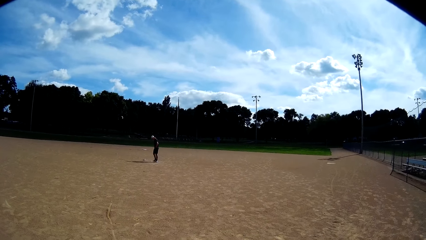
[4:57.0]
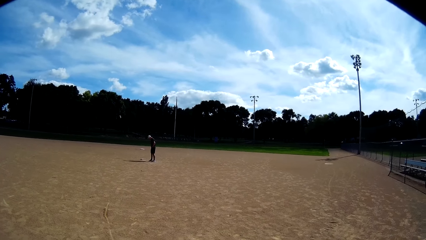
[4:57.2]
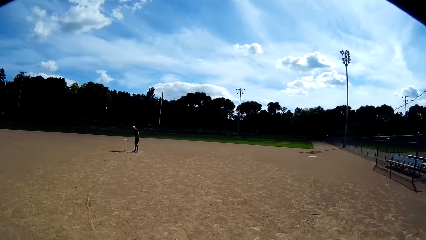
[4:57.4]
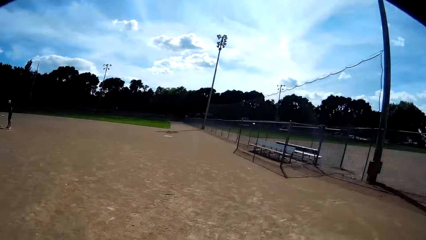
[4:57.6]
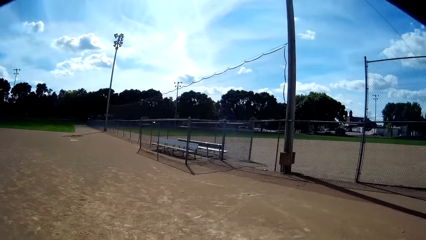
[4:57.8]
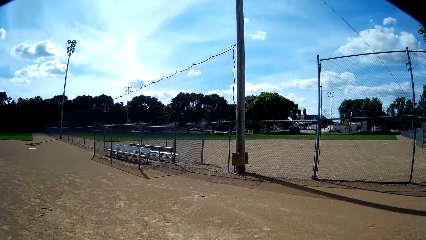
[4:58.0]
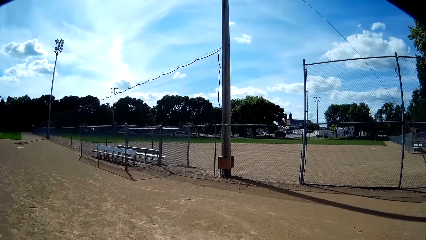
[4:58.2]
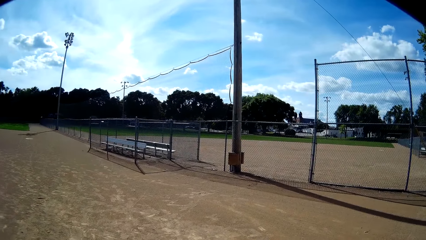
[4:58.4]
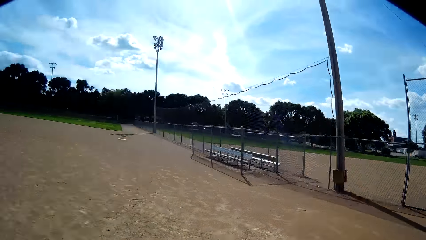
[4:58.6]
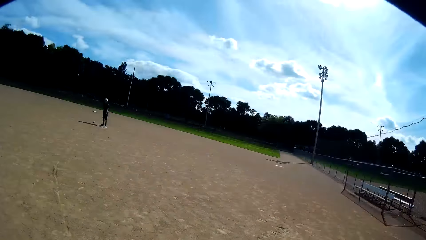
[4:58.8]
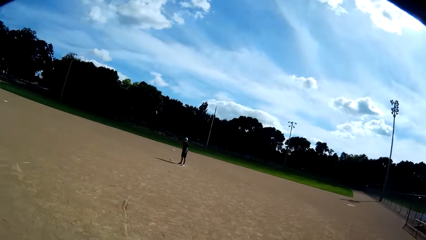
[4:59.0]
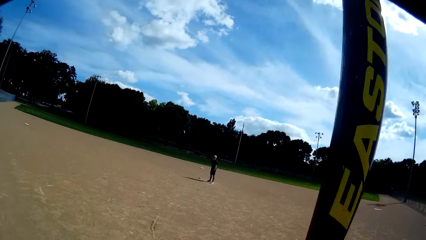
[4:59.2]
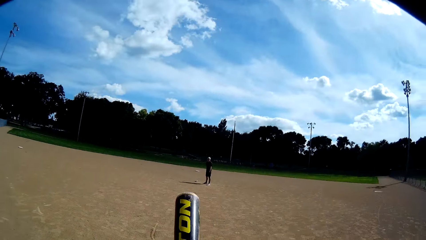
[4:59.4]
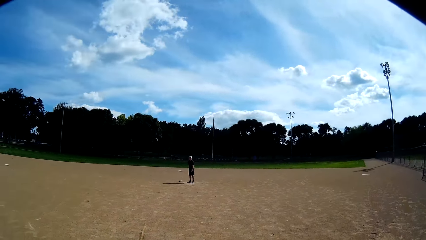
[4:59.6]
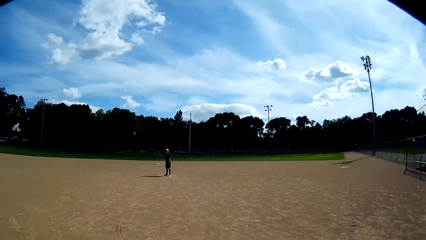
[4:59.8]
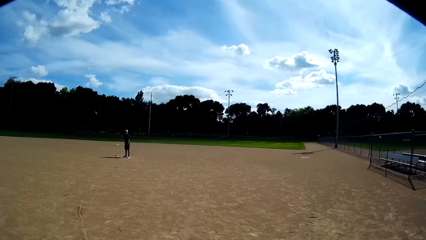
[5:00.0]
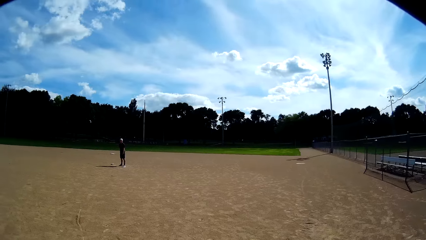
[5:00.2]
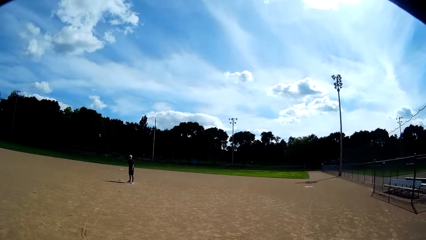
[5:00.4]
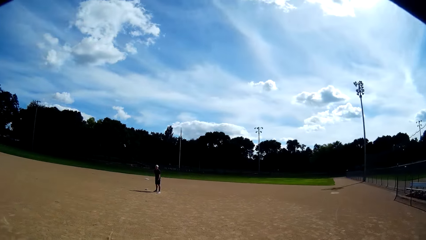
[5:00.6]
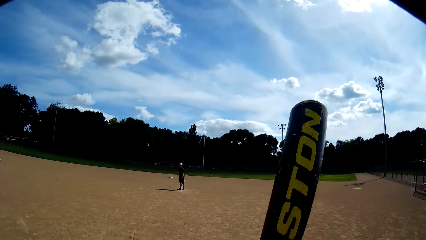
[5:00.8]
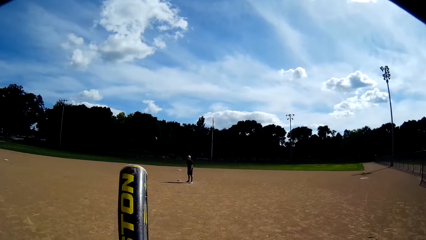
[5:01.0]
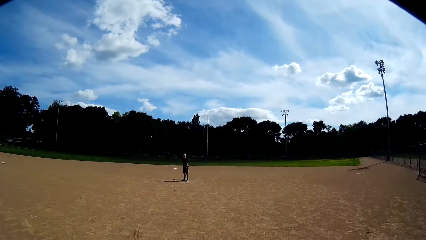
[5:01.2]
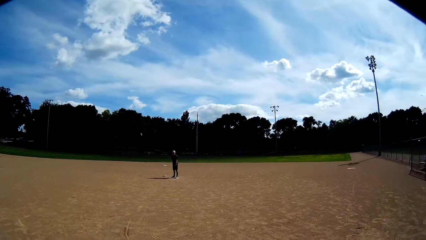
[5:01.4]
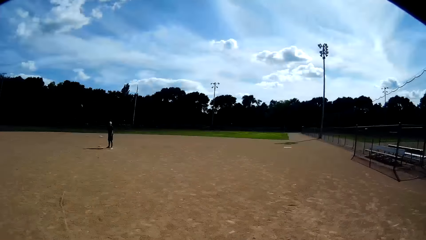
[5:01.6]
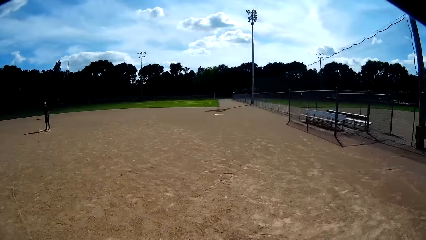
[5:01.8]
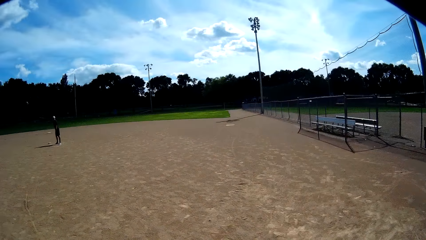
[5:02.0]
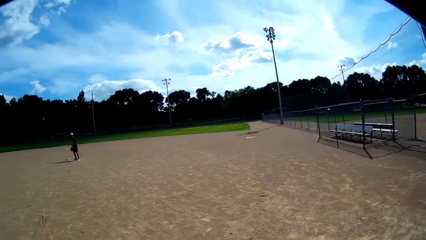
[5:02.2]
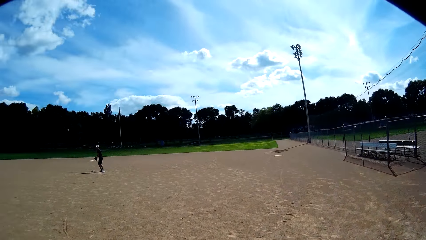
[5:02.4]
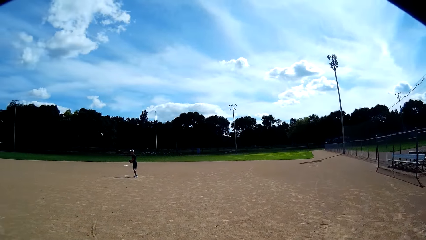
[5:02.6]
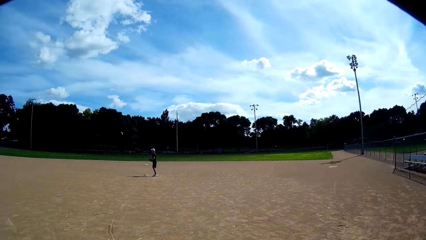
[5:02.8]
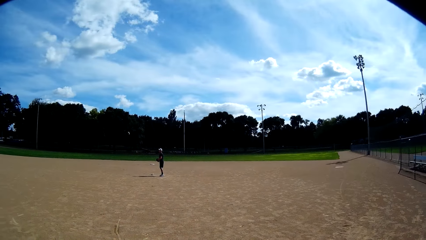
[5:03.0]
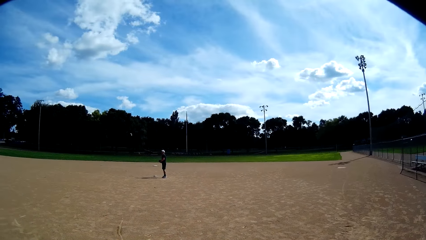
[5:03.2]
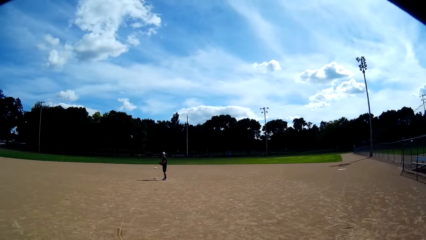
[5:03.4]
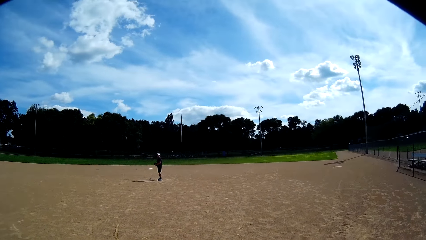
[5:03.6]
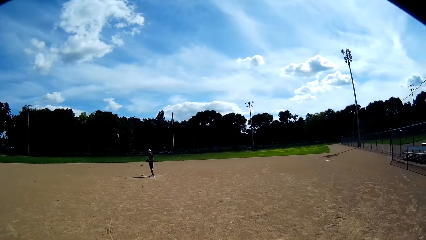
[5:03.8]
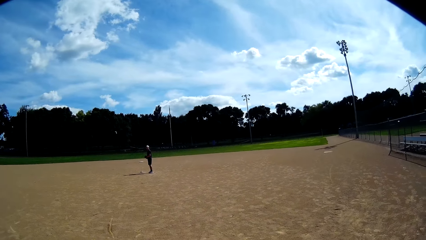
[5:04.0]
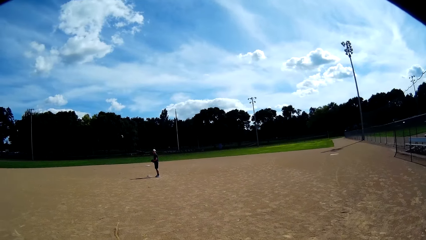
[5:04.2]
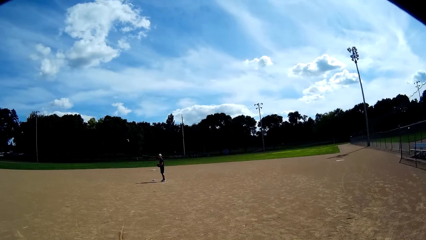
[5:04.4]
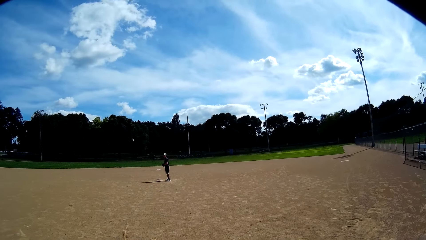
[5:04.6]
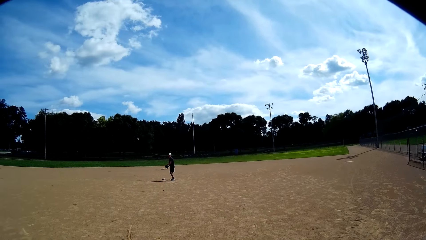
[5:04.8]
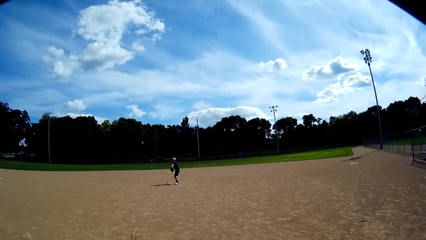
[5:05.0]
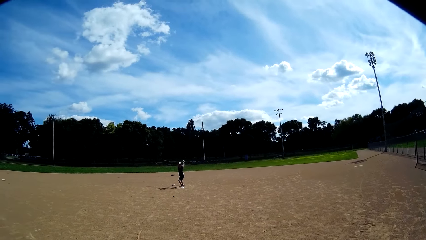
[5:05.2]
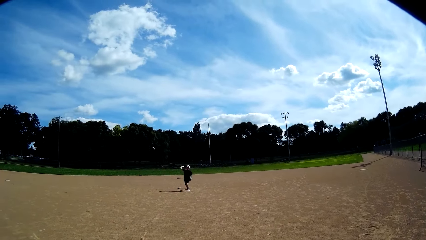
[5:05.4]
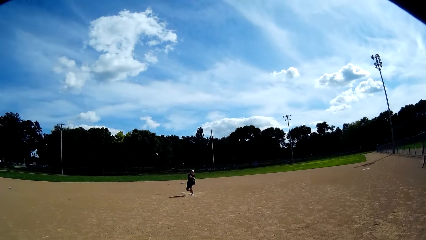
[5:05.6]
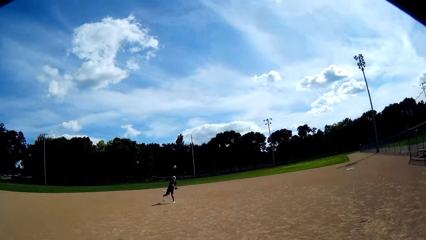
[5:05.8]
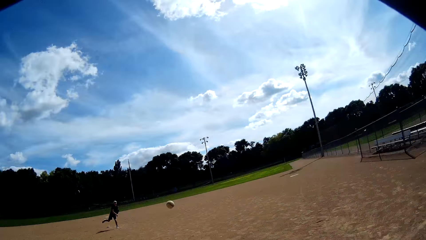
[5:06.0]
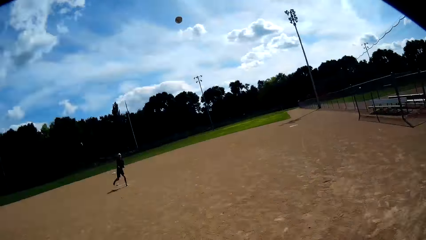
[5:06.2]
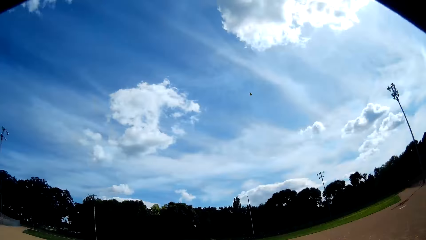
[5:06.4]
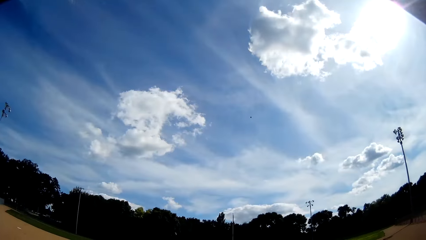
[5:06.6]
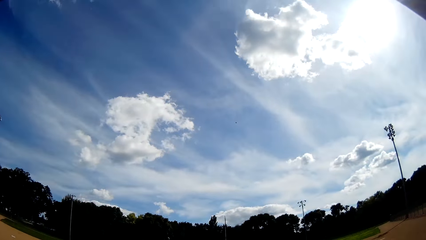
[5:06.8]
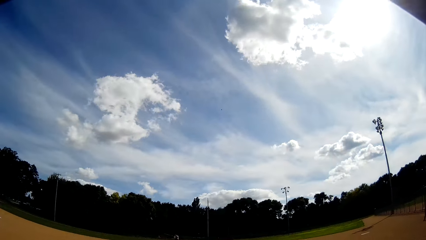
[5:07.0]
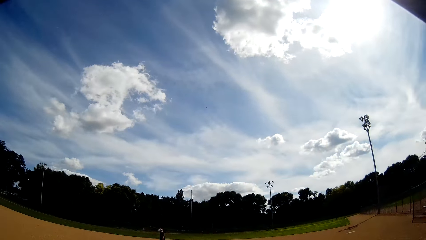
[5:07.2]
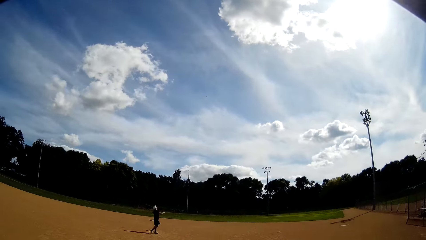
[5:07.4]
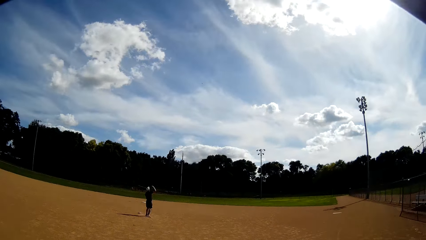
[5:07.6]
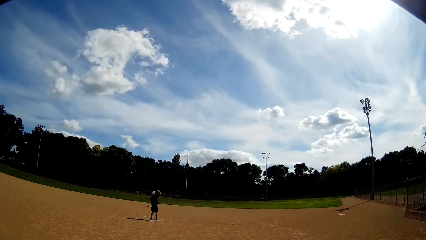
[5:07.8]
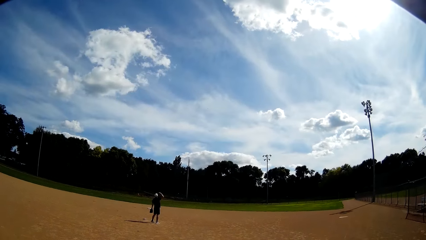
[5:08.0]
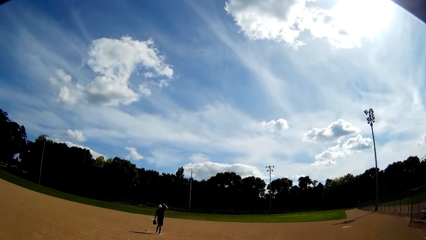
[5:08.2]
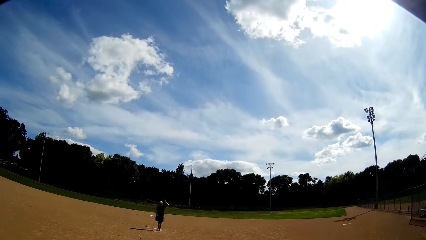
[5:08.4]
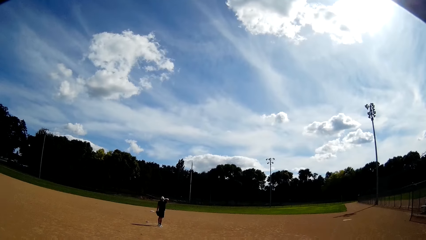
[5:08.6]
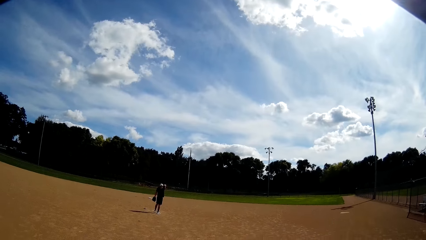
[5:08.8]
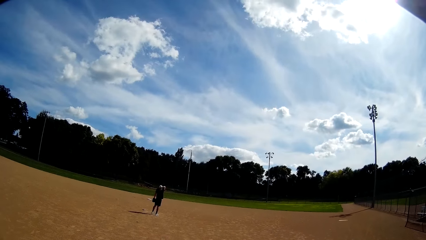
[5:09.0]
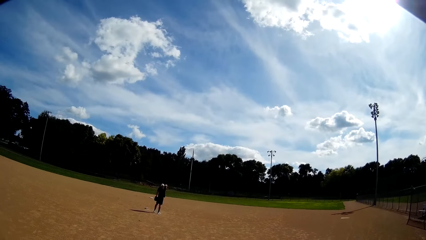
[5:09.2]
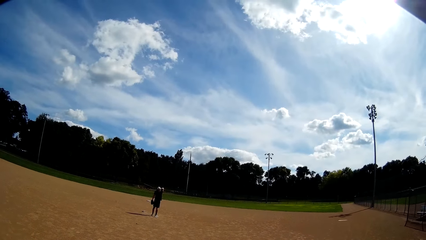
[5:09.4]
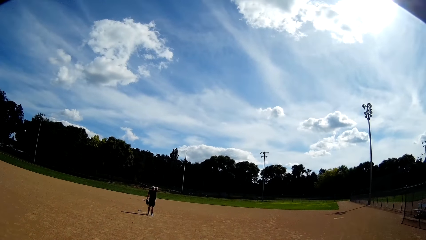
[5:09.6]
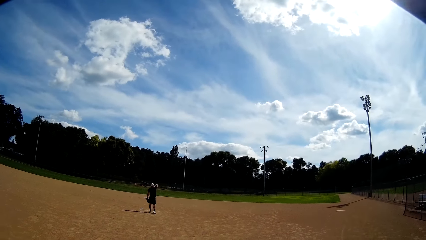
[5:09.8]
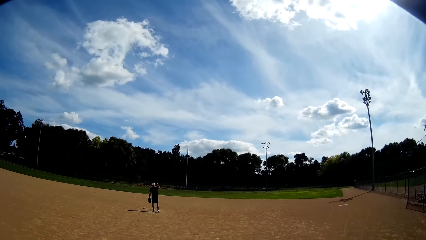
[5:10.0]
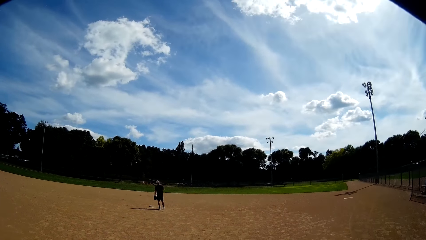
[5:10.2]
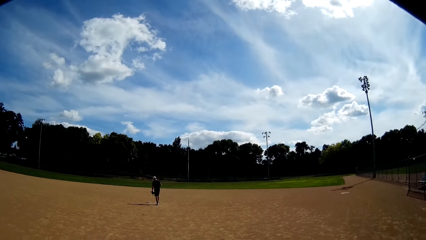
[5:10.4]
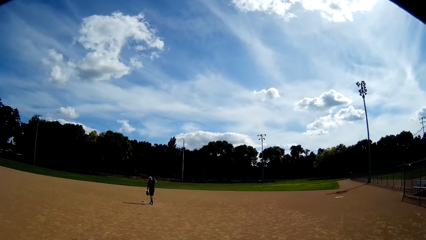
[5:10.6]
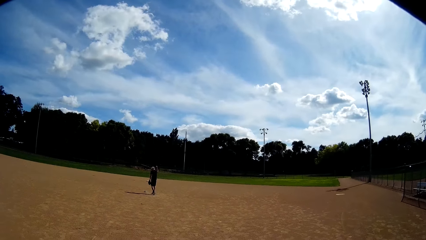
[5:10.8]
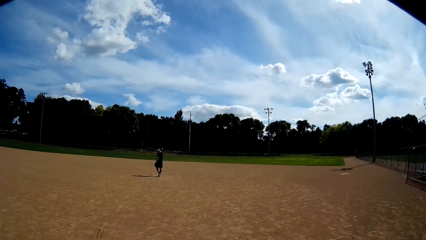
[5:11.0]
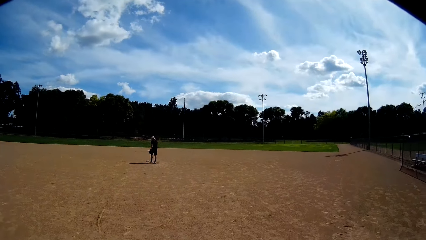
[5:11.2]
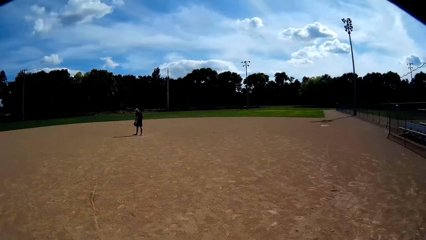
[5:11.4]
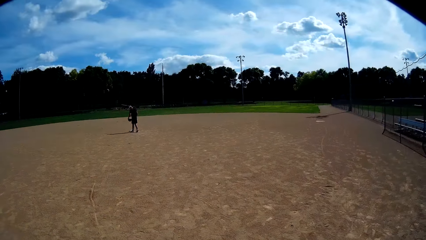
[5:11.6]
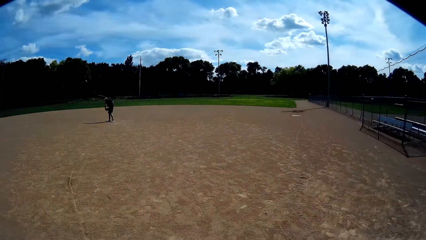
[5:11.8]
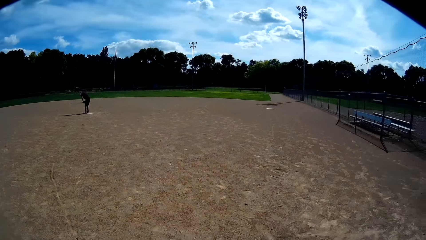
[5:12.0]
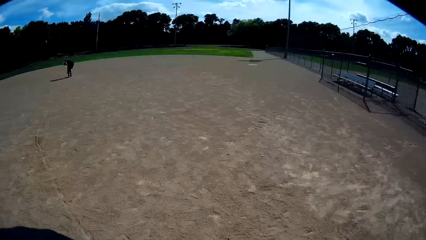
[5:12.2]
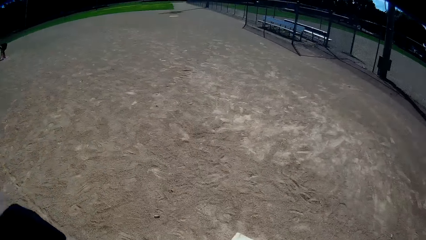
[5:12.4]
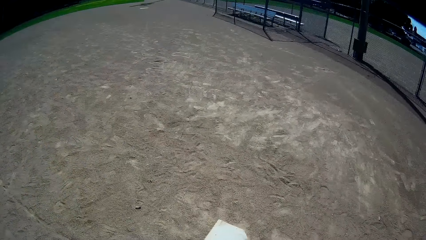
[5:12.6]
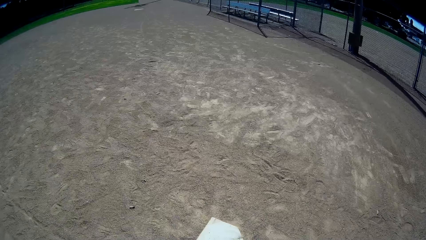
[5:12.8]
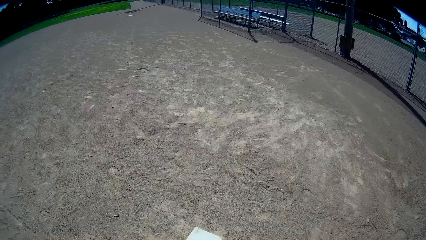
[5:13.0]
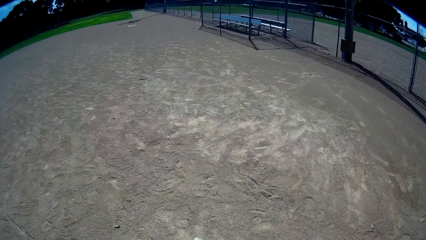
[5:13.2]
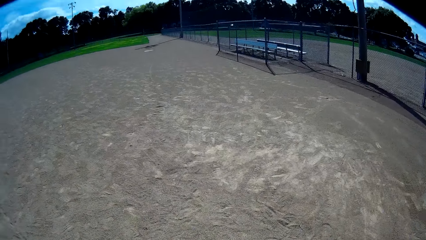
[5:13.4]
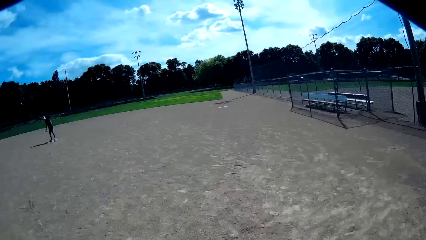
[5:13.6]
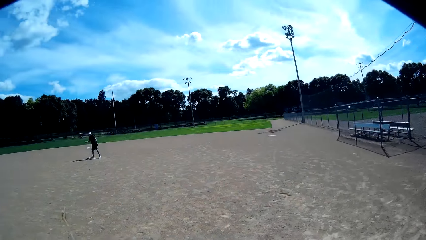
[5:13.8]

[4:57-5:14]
The camera wearer stares at the fence. He stares at a man. He lowers his bat. He stares at the man. The man throws the ball with his right hand towards the camera wearer. The camera wearer hits the ball with a baseball bat in his hands. He stares at the sky. He talks to the man. He stares at the man. The man picks up a ball from the ground. The camera wearer stares at the ground.
